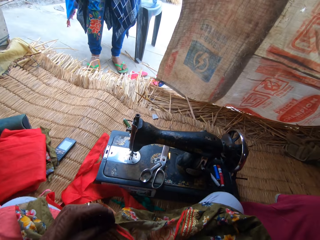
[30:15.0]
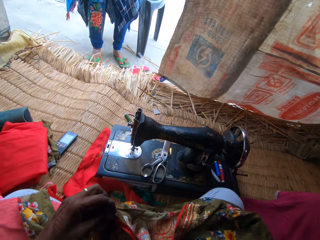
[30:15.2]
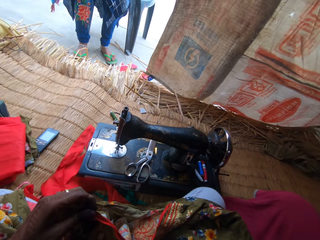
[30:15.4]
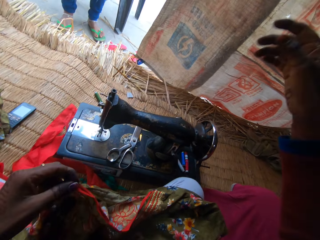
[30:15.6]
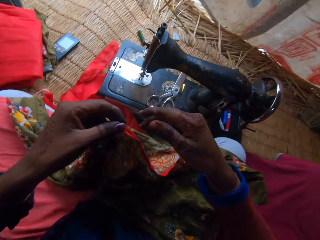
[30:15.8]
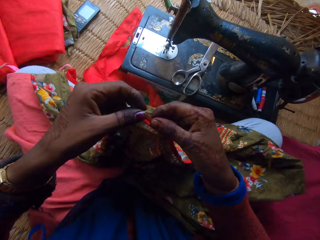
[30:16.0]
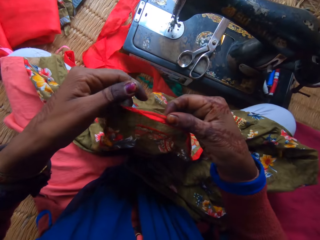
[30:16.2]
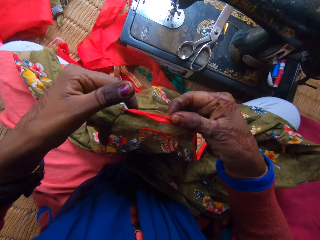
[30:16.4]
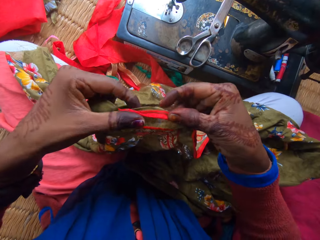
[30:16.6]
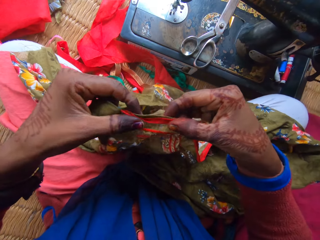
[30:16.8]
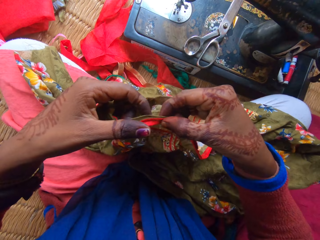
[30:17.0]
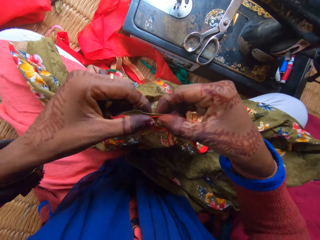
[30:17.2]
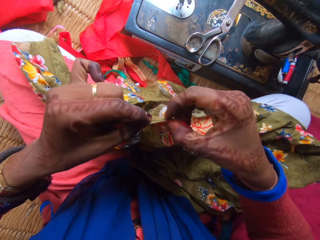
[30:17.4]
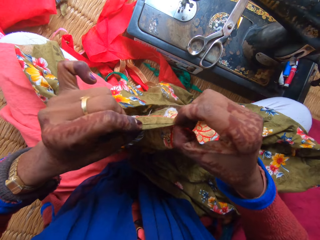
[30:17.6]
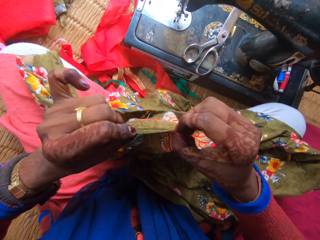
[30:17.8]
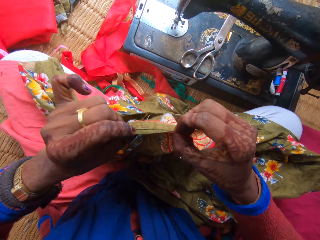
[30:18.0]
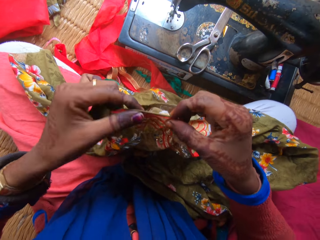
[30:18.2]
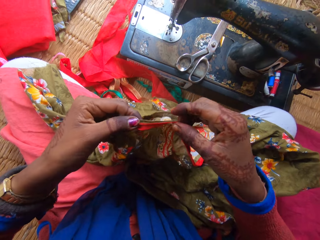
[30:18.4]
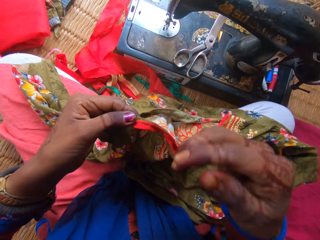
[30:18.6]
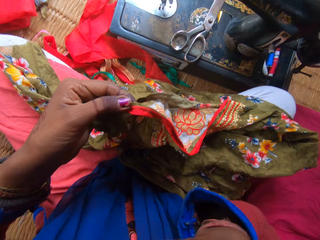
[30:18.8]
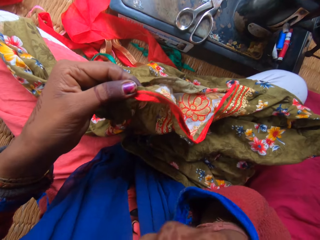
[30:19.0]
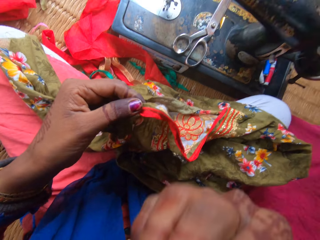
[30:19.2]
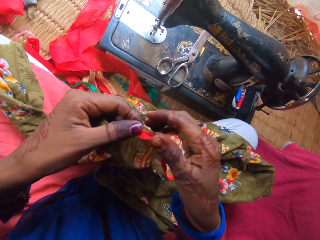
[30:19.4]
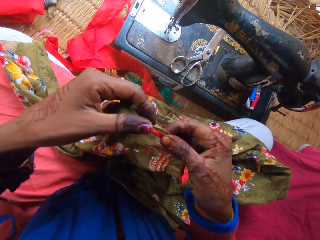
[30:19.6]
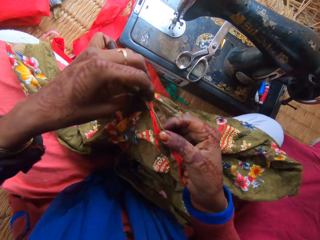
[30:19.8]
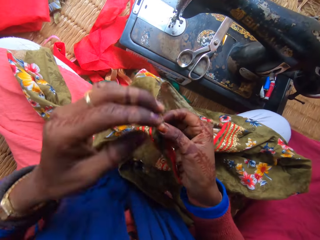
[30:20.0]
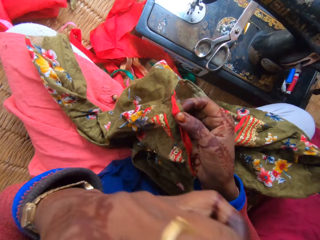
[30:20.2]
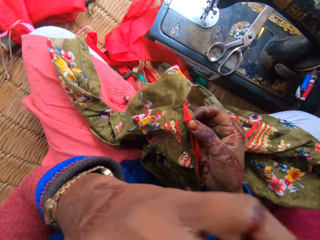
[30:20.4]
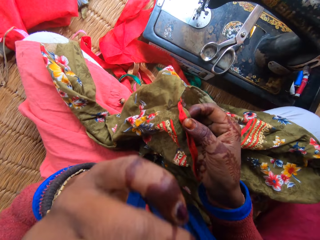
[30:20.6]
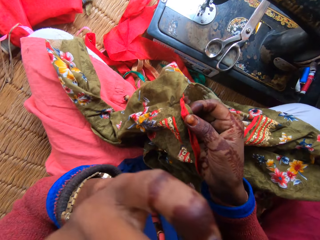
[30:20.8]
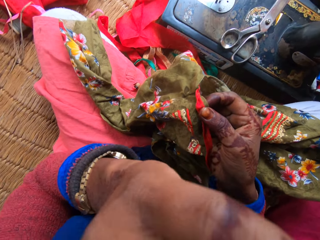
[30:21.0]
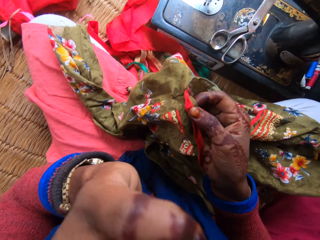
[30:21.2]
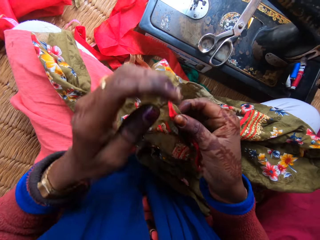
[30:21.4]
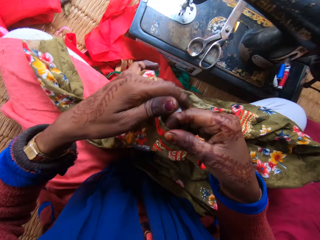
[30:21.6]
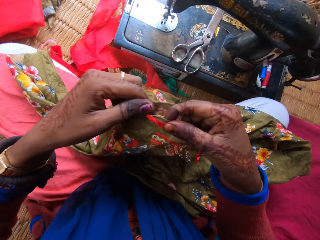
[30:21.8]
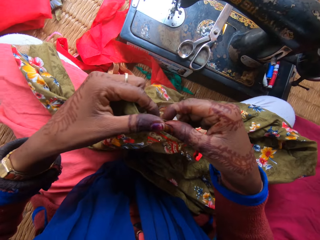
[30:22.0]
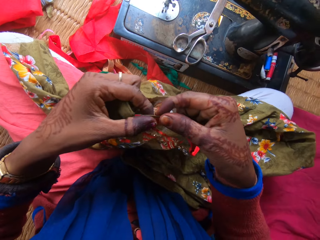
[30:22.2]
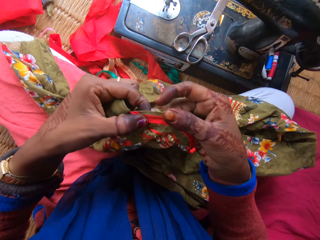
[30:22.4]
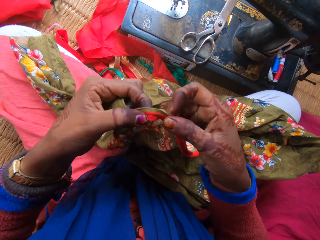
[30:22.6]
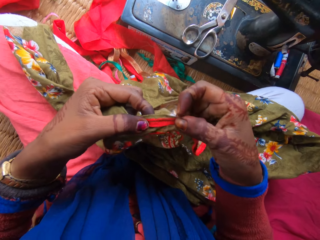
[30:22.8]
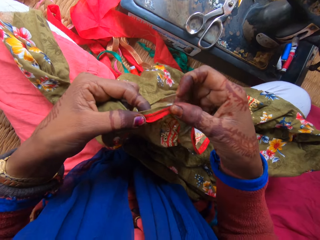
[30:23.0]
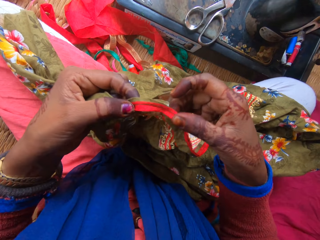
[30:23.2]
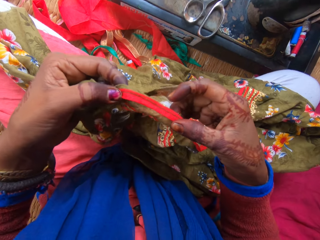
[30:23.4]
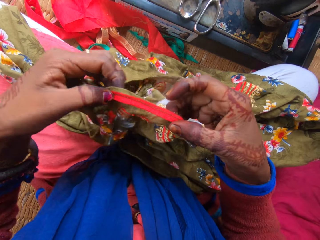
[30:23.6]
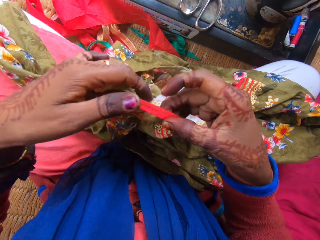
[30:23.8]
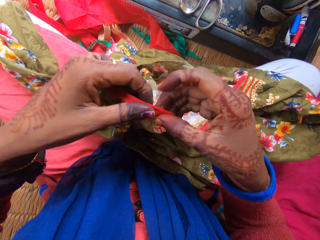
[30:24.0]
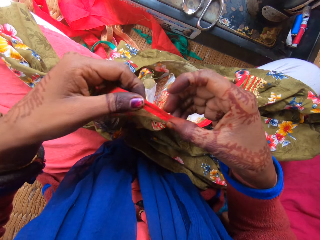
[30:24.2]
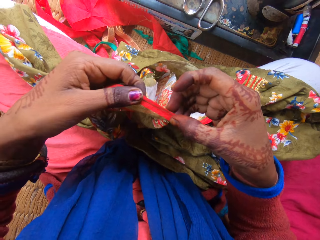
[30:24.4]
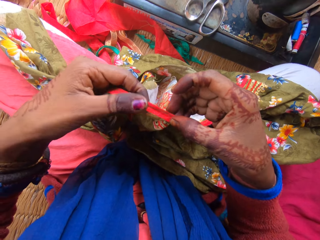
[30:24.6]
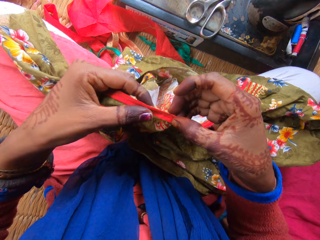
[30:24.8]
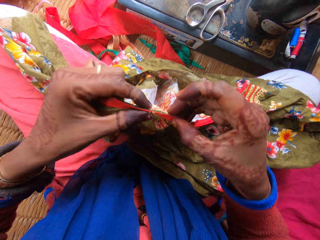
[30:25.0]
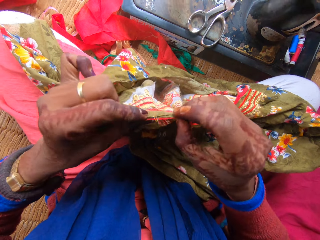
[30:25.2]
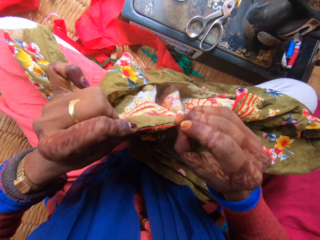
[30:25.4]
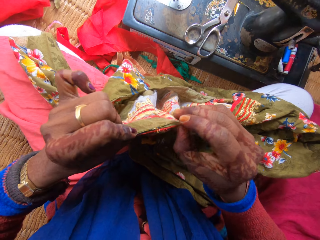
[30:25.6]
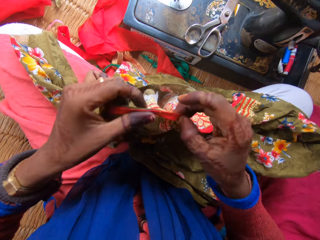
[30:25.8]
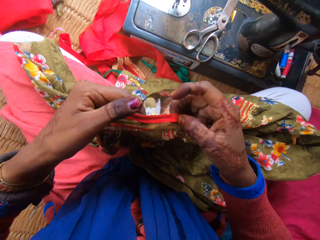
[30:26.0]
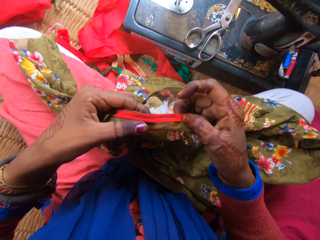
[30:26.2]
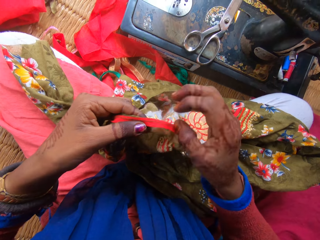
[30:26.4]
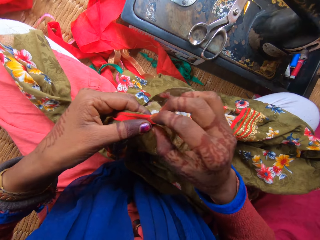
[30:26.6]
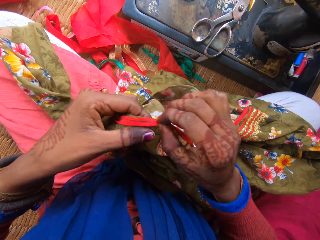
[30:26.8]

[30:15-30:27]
The camera wearer scratches their nose. They touch their face with their left hand. They hold the piece of cloth with their hand.

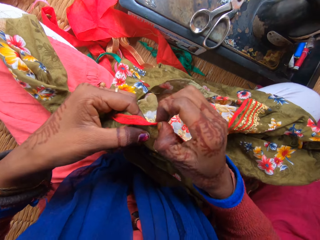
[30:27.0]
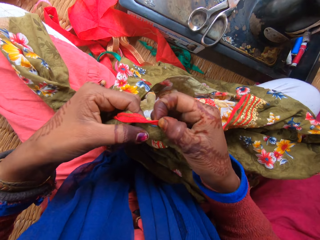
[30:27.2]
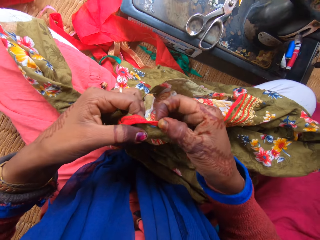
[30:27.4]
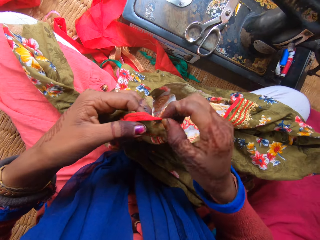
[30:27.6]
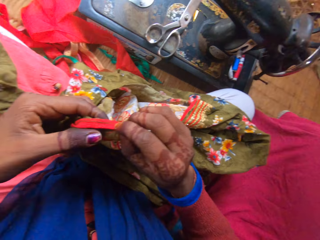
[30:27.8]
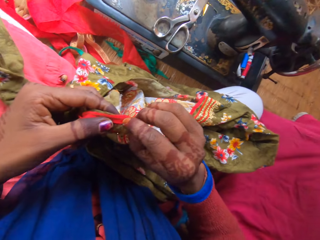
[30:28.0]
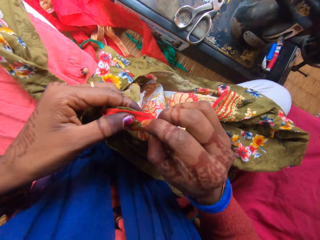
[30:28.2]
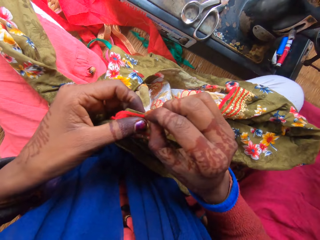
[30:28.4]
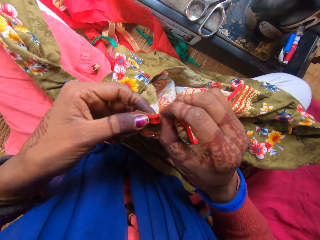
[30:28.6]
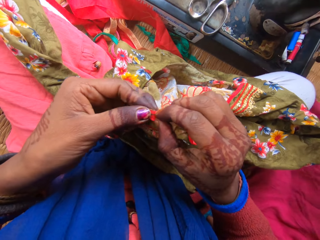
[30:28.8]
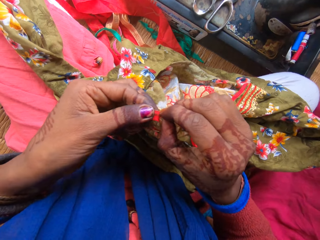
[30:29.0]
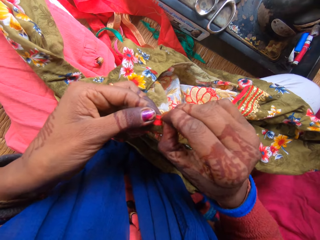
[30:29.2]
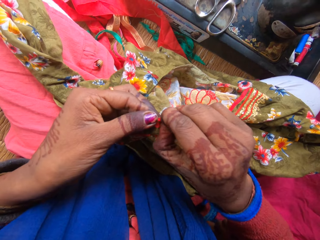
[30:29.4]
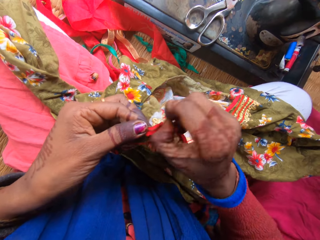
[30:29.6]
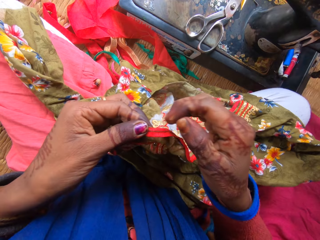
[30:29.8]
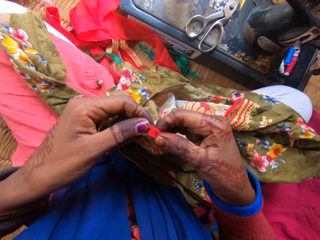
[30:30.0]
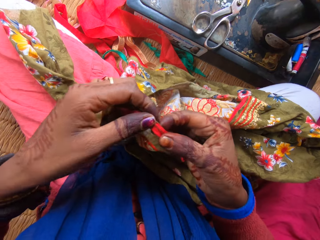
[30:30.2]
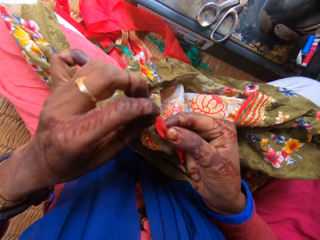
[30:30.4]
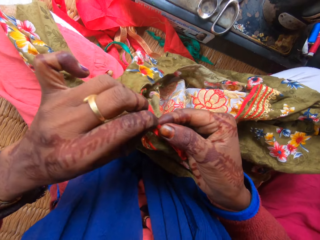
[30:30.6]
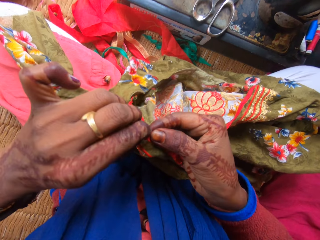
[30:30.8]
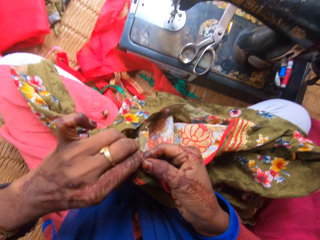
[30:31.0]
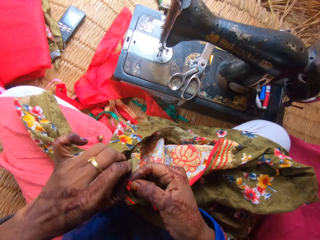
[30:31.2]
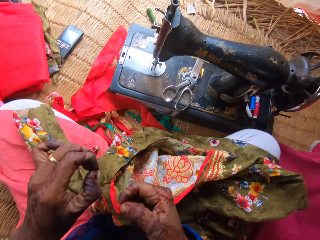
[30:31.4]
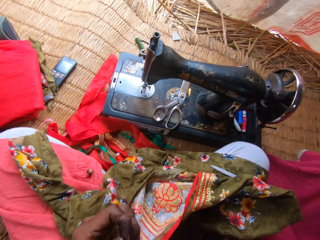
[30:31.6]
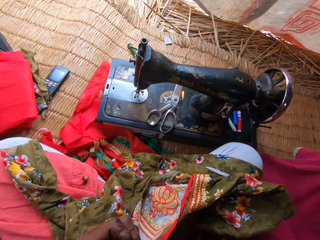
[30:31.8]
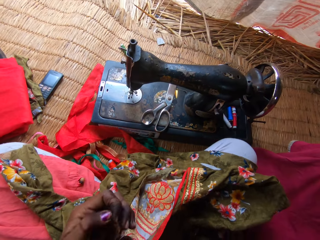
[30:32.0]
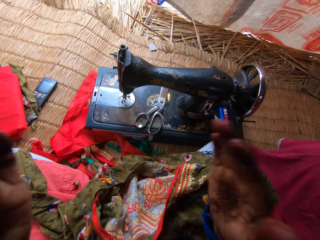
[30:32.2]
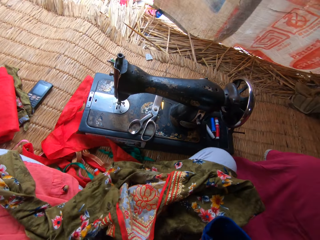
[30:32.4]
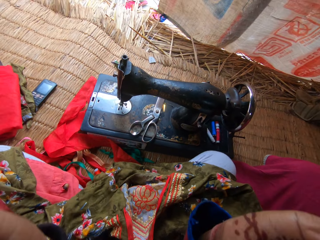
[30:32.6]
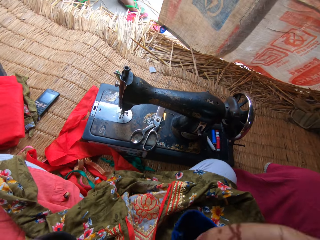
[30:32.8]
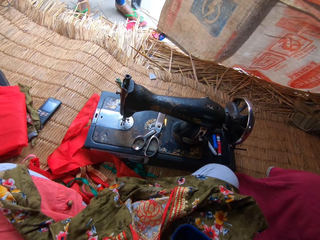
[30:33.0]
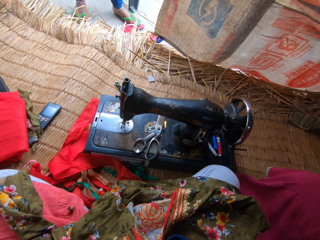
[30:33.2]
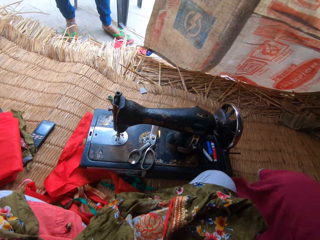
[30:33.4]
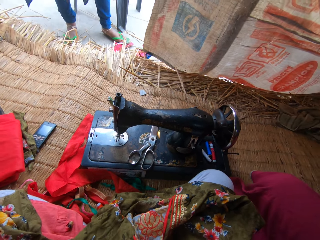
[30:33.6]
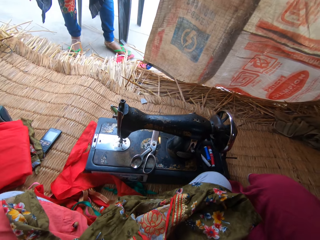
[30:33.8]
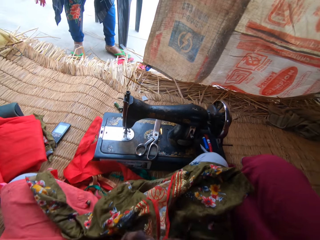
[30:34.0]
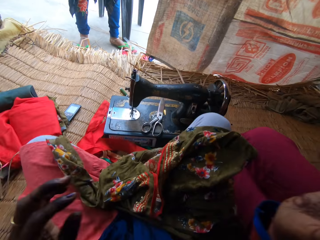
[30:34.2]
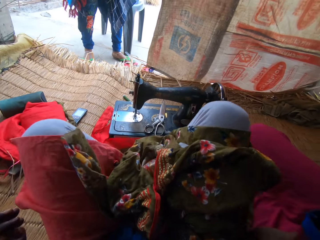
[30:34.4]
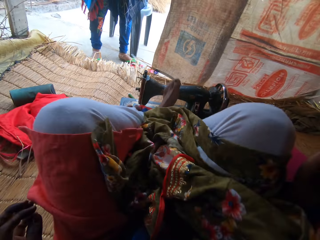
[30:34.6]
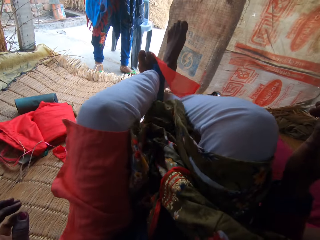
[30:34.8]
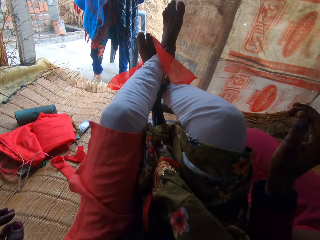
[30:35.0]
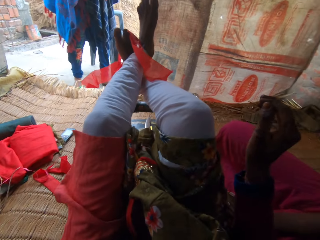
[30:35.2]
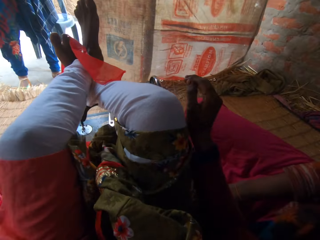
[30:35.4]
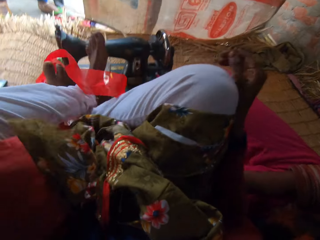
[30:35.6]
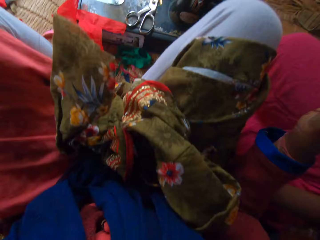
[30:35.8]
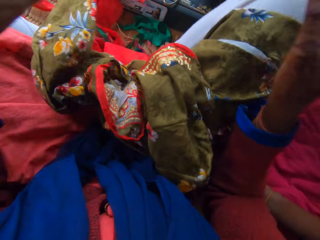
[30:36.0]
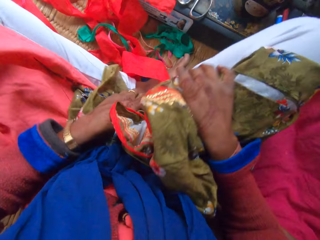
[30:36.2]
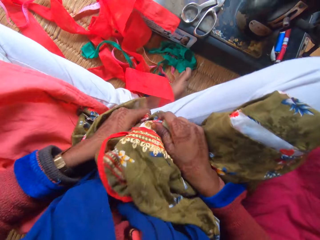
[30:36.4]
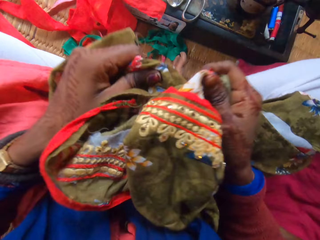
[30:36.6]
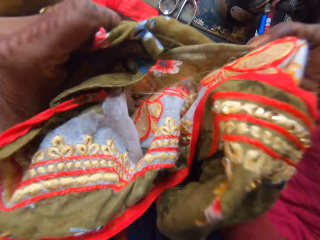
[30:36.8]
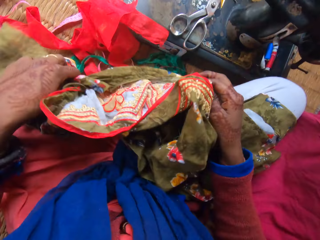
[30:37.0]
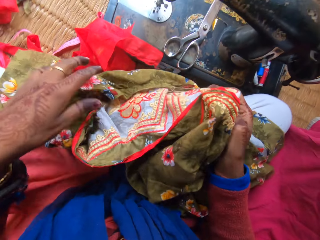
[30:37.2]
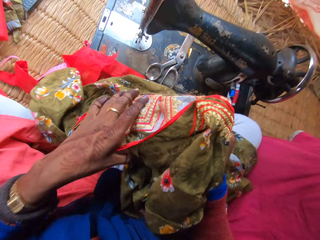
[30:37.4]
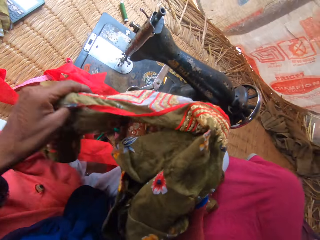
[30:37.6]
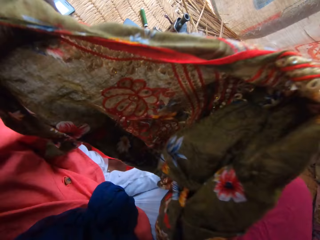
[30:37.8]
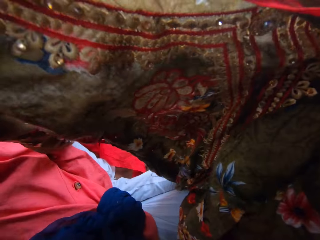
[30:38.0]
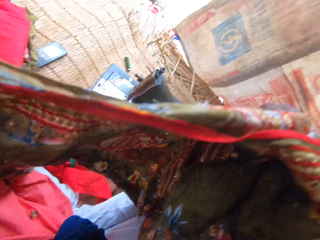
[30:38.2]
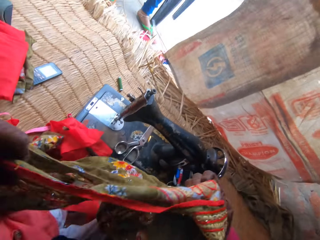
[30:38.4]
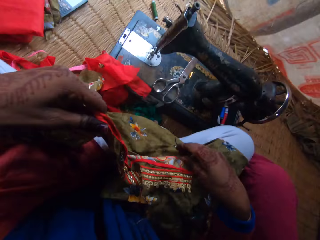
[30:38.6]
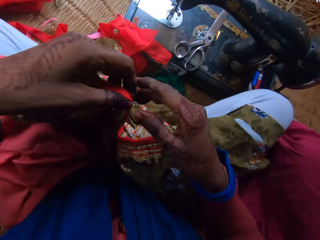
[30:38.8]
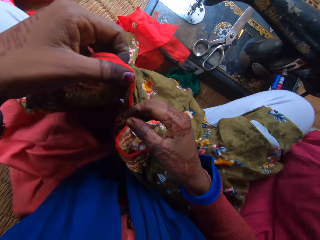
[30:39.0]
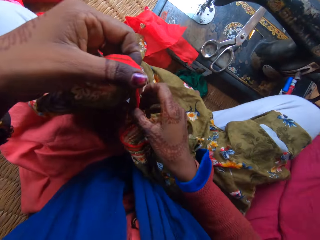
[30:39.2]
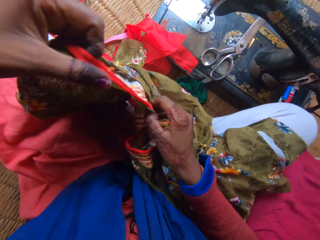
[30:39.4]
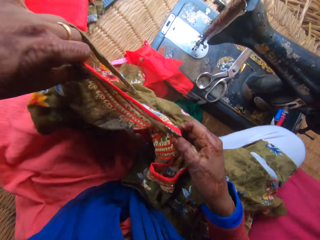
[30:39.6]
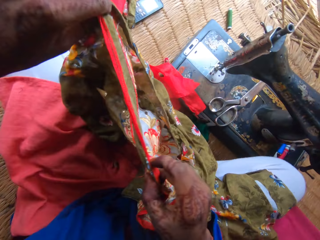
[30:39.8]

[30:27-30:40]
The camera wearer loosens the seam on the cloth. He removes a weaving thread on the piece of cloth. He puts the piece of cloth on the floor. He interacts with a woman. He lifts up his legs. He holds the piece of cloth with his hands. He picks up the cloth.
